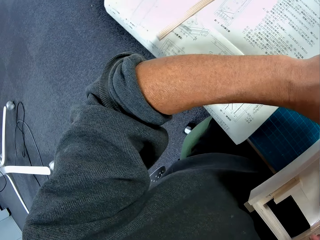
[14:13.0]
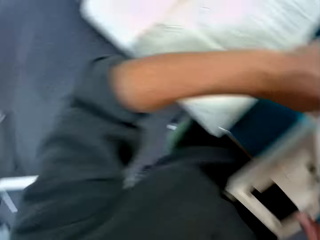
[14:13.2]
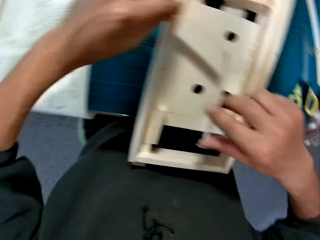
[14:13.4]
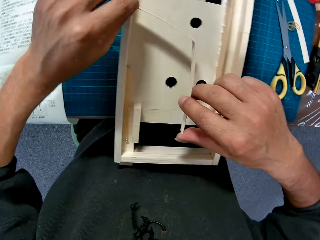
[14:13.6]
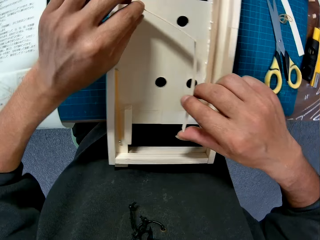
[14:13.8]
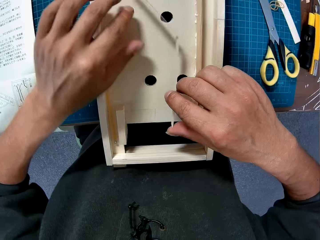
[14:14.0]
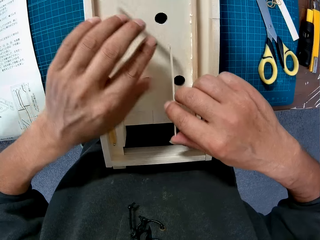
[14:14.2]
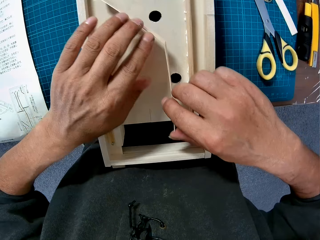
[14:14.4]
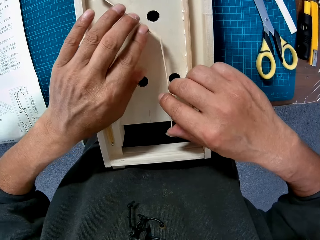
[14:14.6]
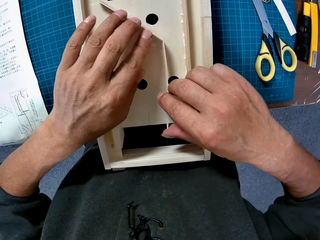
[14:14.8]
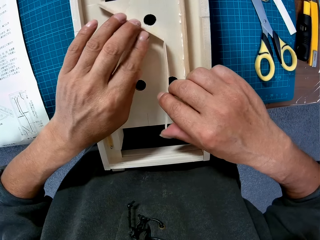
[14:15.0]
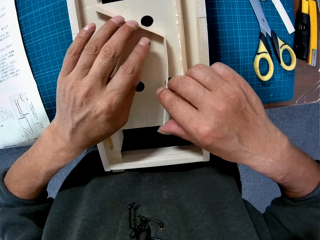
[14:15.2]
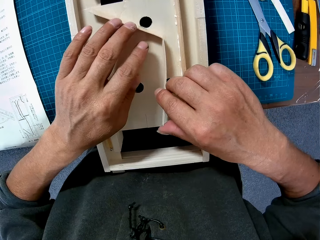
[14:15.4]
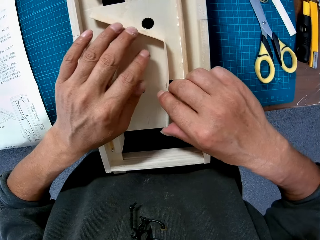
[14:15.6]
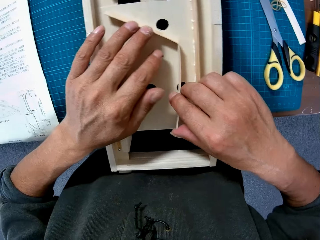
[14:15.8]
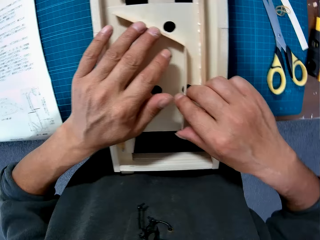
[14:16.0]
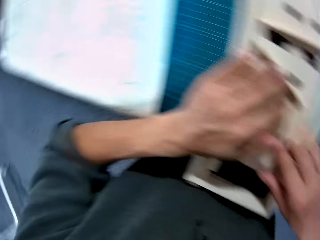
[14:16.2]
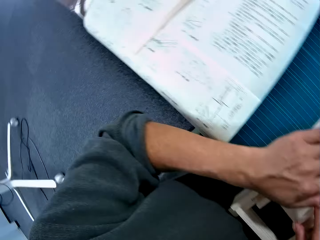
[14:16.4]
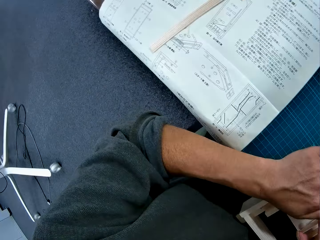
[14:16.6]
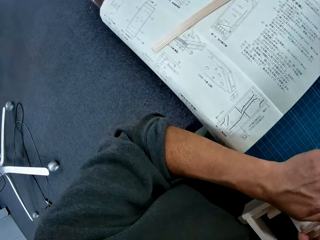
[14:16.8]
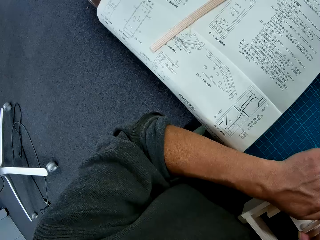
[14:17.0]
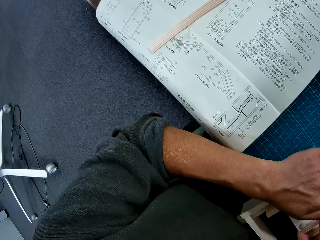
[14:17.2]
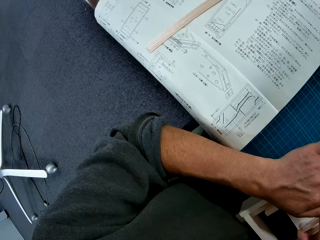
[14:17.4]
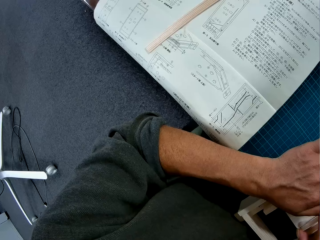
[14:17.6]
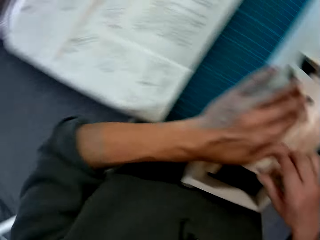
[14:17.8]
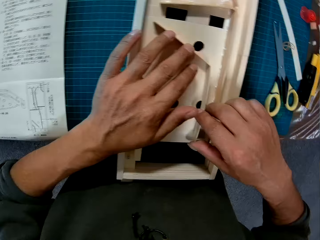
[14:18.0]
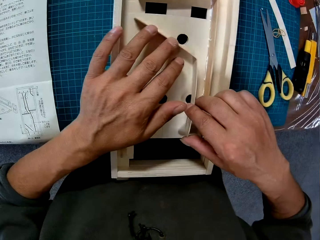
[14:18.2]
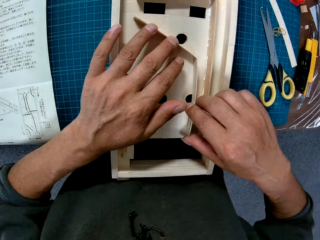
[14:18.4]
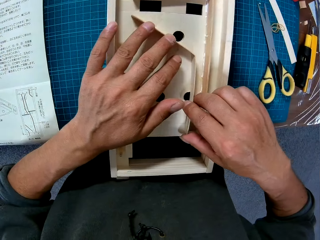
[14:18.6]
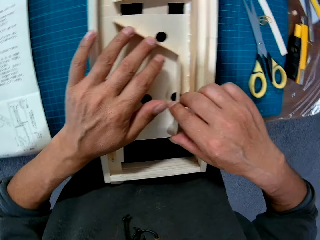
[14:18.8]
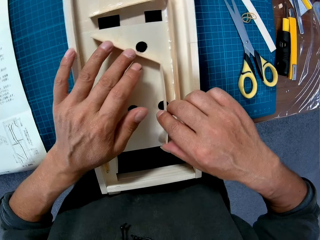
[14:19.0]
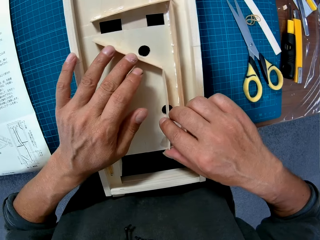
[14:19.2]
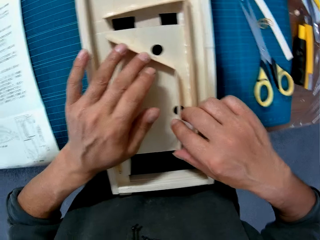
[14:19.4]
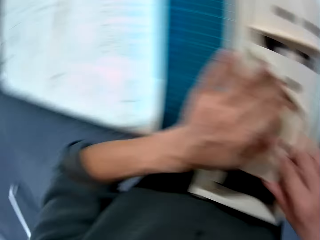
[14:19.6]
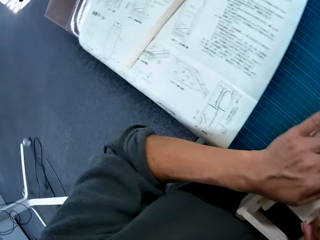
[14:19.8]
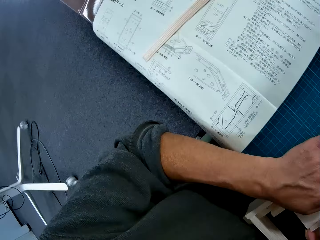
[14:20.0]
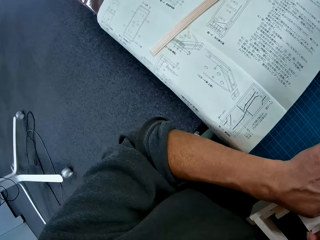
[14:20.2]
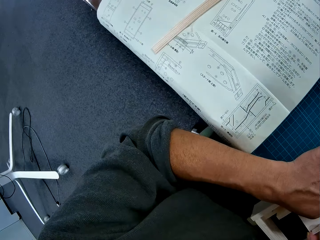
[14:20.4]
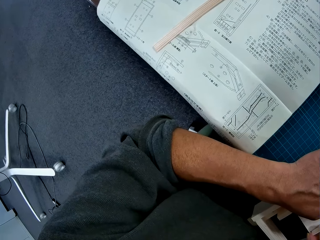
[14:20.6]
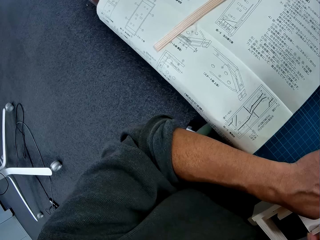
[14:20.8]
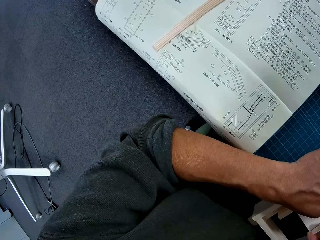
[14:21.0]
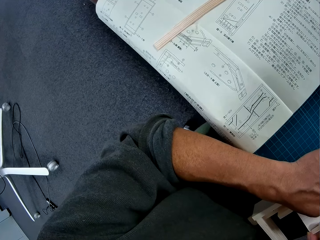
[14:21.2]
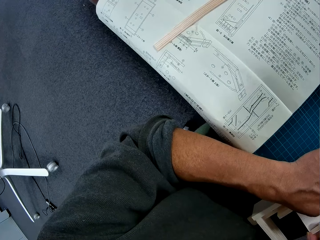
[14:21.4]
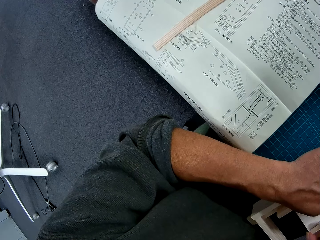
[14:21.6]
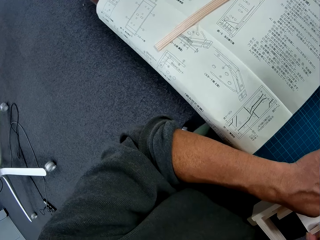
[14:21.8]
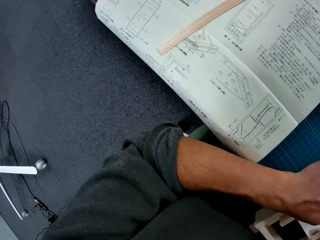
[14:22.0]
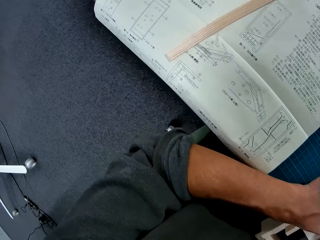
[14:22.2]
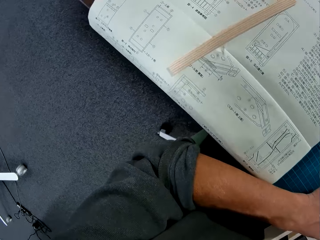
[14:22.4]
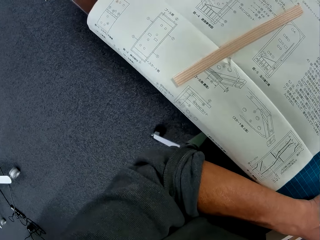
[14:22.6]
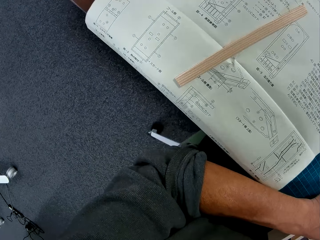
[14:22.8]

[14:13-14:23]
The camera wearer places the bent first piece on the mechanical model. They look at the manual on the table. They look at the mechanical model. They look at the manual on the table.

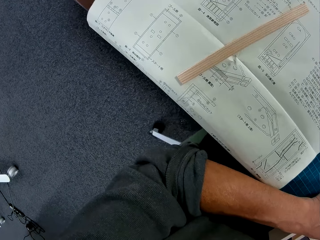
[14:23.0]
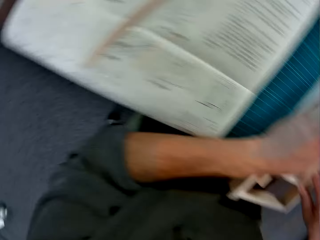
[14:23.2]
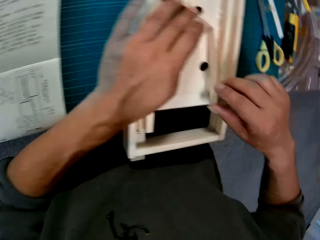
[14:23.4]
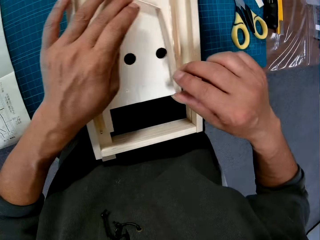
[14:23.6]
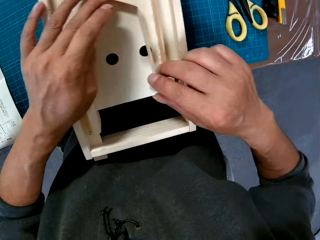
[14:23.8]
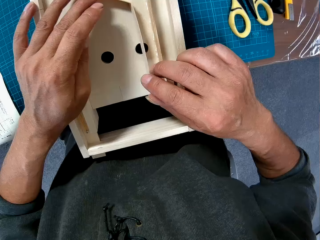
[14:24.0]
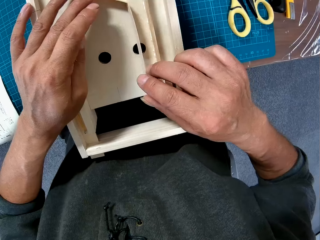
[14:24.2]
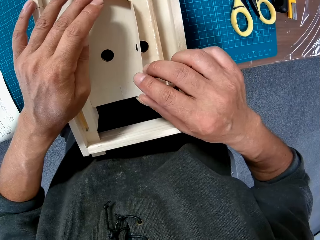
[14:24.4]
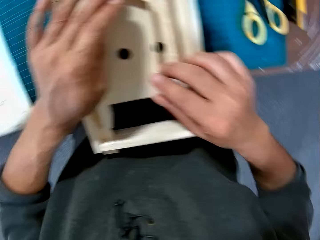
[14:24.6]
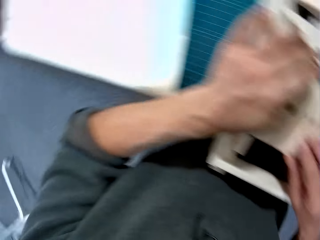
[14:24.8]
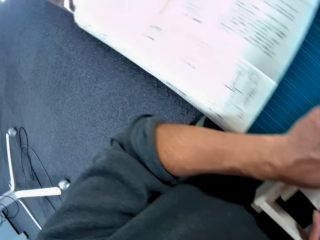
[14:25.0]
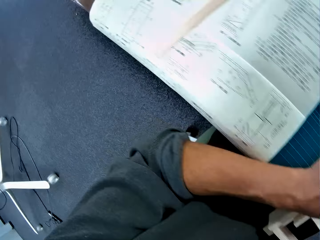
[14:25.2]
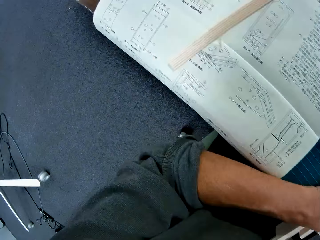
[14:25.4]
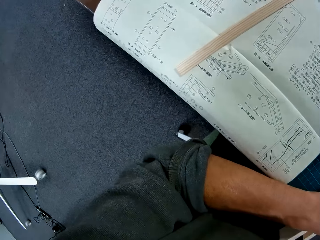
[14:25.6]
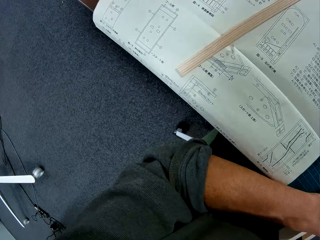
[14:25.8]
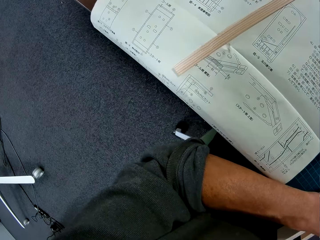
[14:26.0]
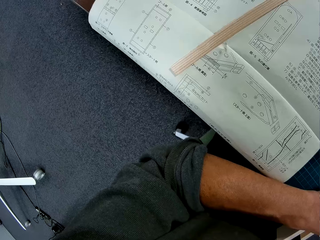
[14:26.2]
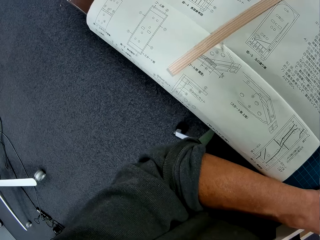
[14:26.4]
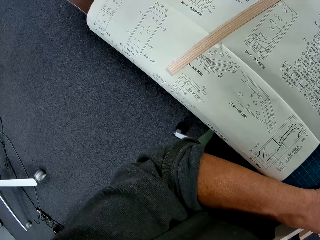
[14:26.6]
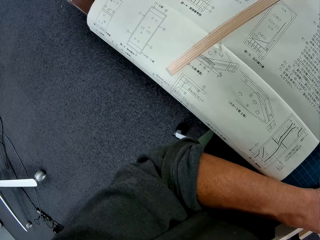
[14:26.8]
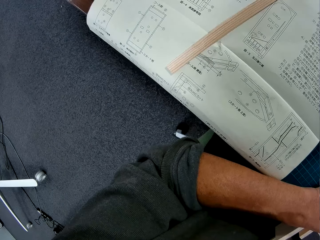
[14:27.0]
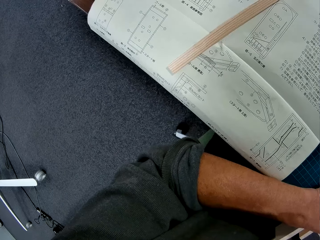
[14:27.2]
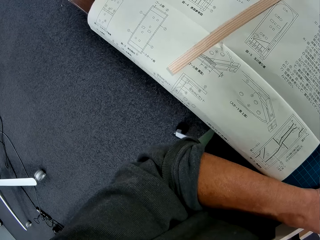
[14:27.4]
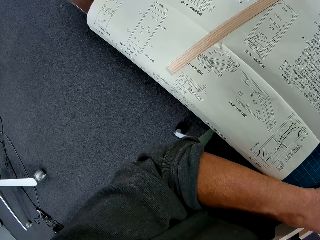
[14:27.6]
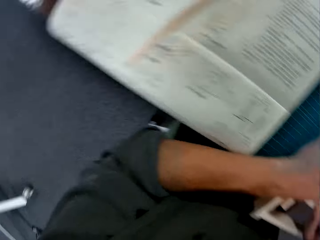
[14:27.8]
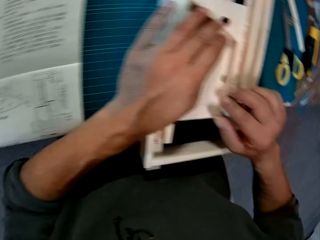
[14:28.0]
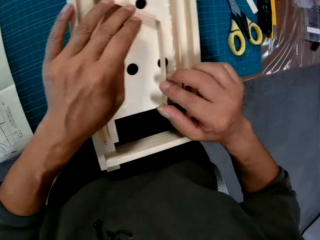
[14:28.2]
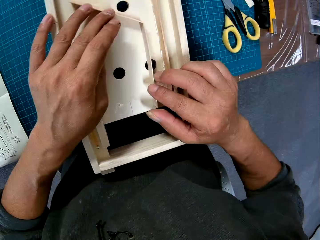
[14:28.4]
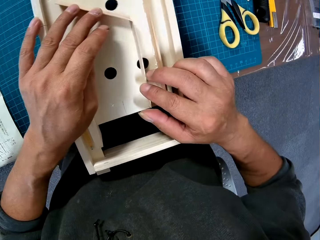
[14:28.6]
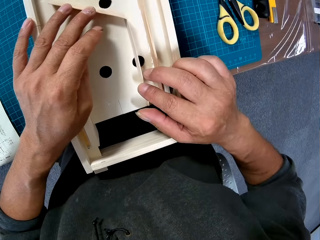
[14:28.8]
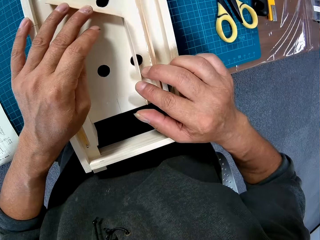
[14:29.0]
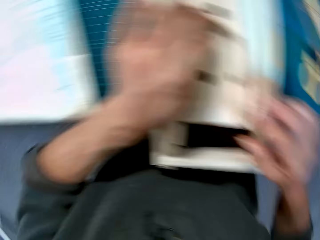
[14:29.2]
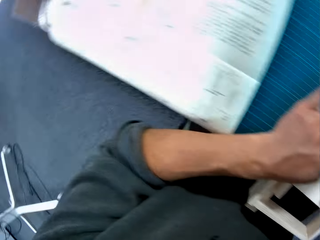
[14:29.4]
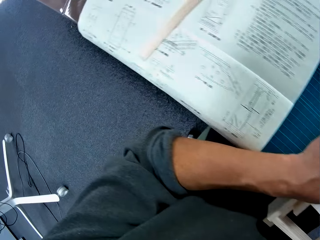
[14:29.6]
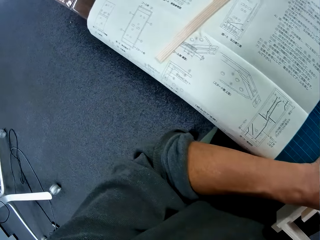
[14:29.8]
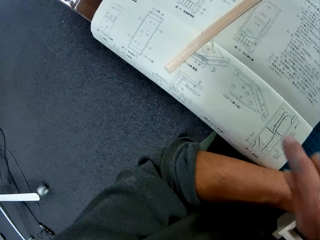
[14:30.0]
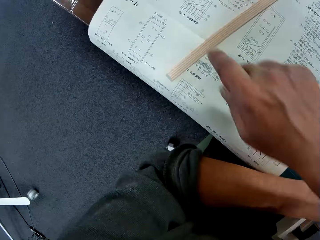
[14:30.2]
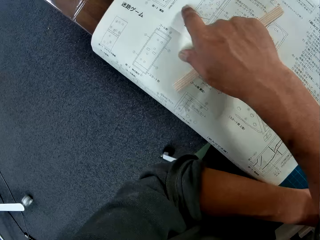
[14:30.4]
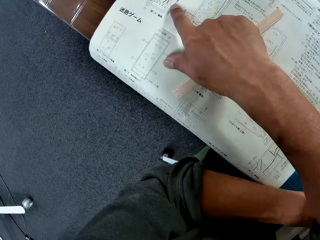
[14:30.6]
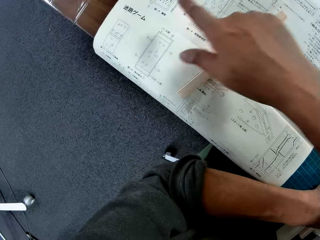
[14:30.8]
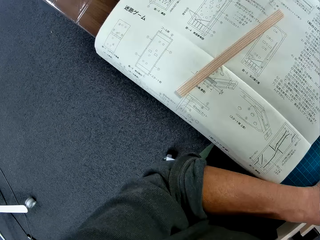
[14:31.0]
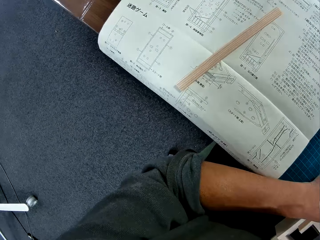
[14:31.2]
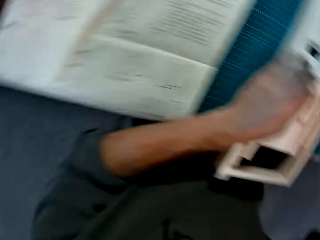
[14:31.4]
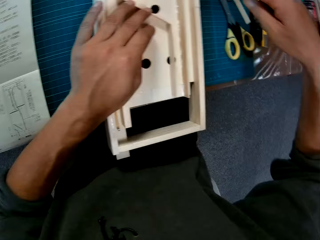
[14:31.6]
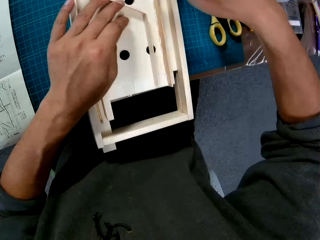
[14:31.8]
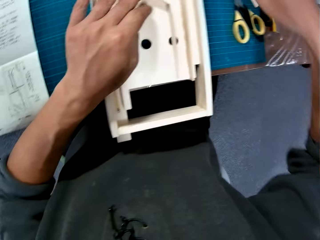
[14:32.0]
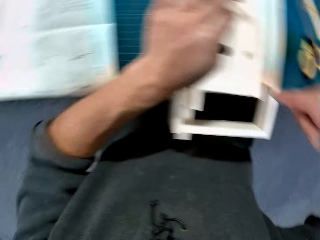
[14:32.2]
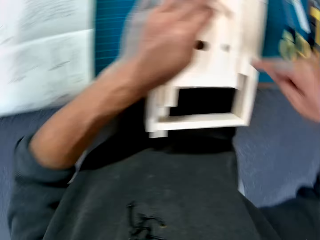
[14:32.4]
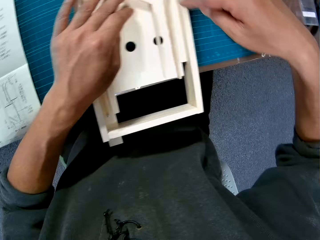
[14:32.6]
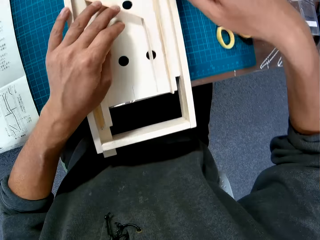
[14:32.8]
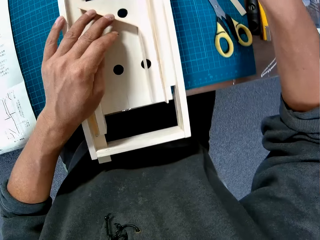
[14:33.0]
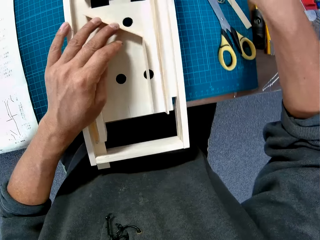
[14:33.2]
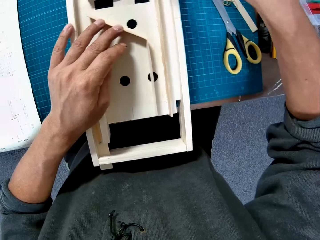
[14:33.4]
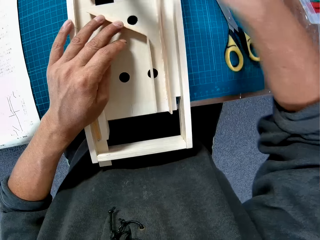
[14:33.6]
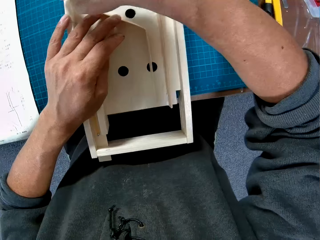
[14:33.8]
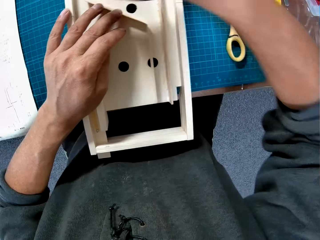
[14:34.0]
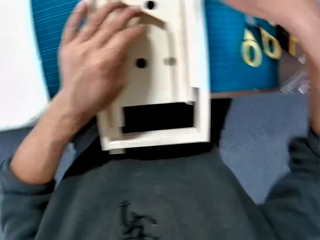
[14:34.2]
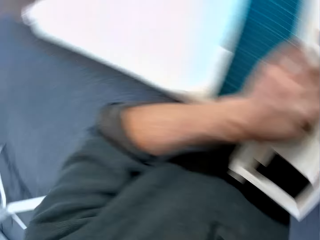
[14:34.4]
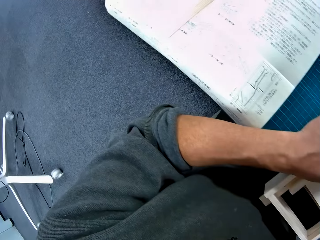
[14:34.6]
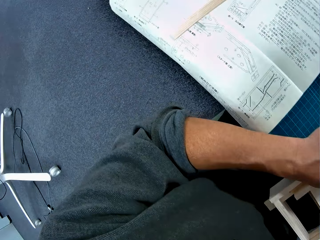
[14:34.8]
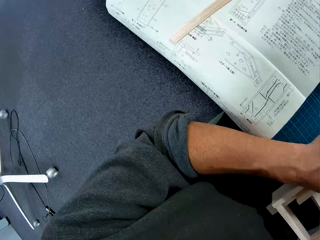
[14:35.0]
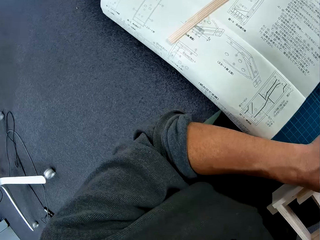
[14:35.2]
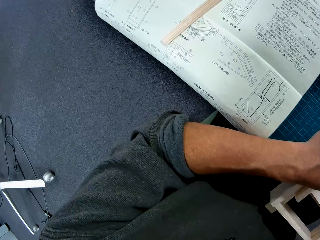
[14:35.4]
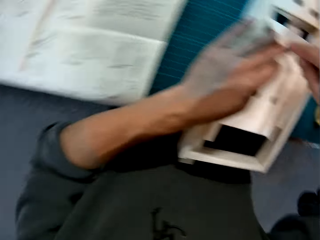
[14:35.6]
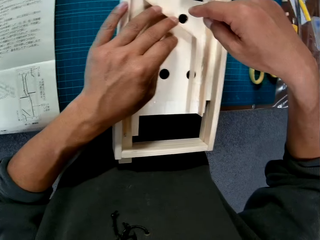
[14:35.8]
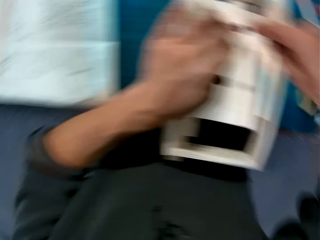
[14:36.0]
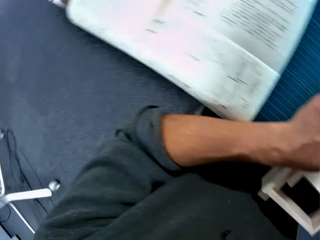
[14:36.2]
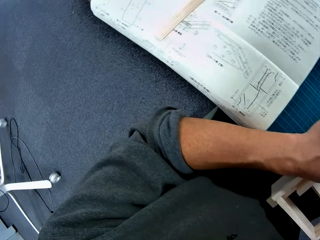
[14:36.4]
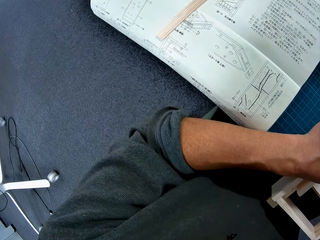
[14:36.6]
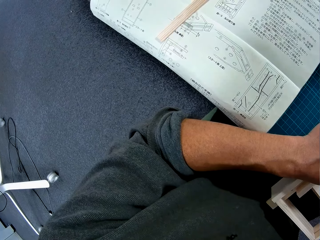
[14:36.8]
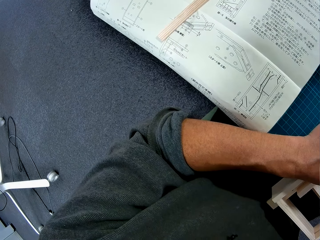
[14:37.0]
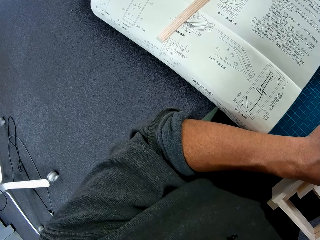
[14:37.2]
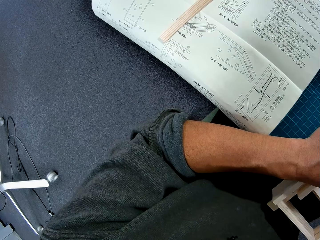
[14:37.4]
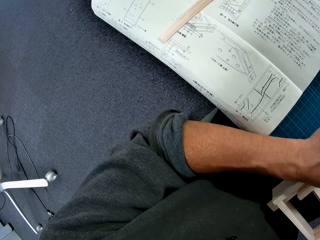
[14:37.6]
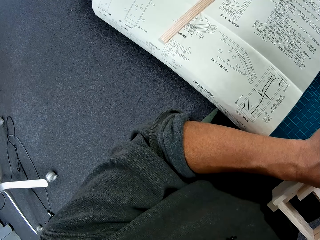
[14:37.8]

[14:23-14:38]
The camera wearer looks at the mechanical model. He looks at the manual on the table. He looks at the mechanical model. He looks at the manual on the table. He points at the manual with his right index finger. He moves his hand over the counting board. He points at the mechanical model with his right index finger. He looks at the manual on the table. He looks at the mechanical model. He looks at the manual on the table.
